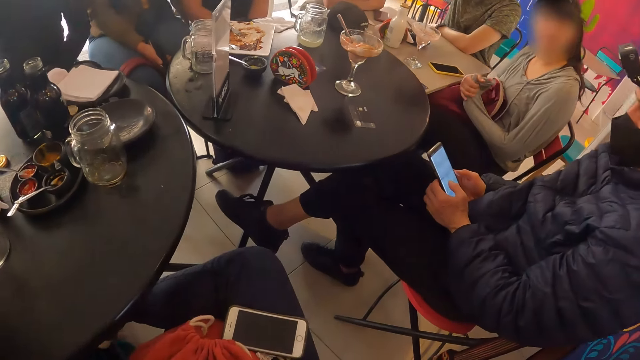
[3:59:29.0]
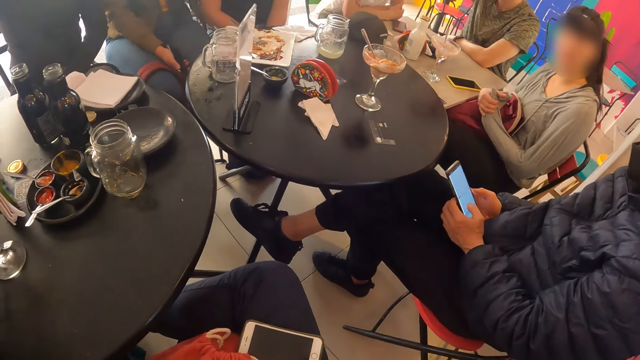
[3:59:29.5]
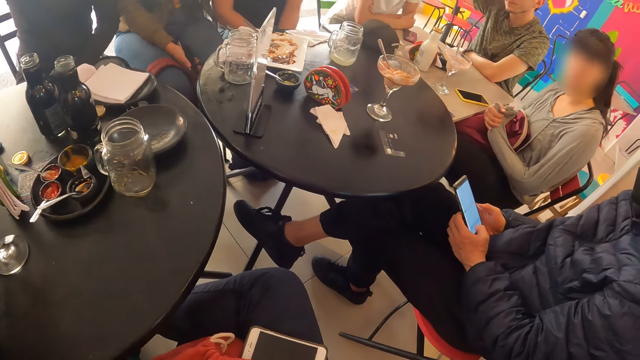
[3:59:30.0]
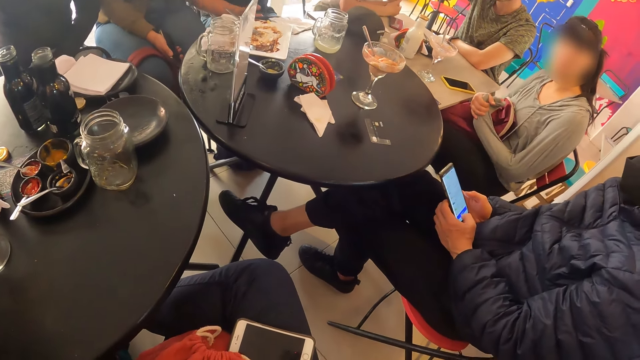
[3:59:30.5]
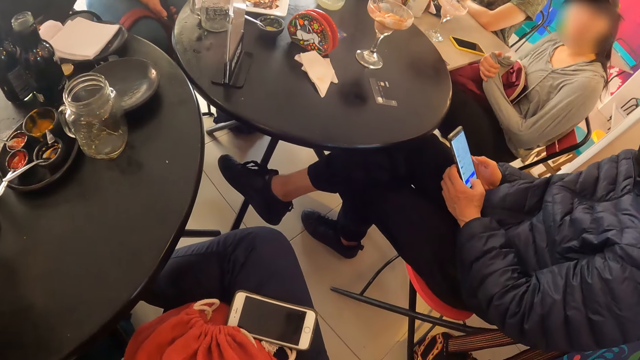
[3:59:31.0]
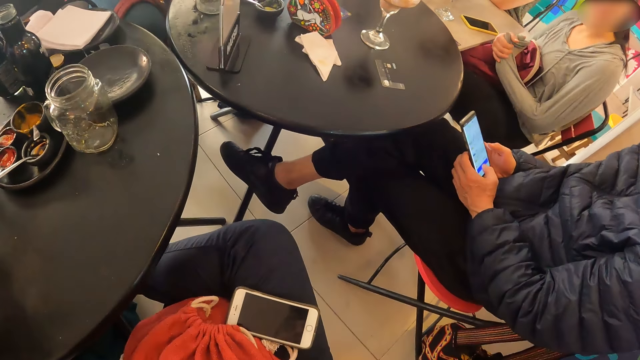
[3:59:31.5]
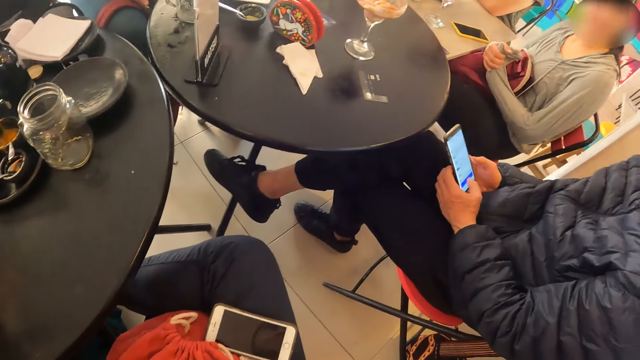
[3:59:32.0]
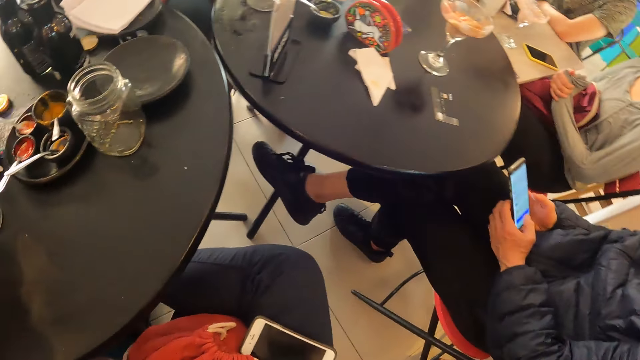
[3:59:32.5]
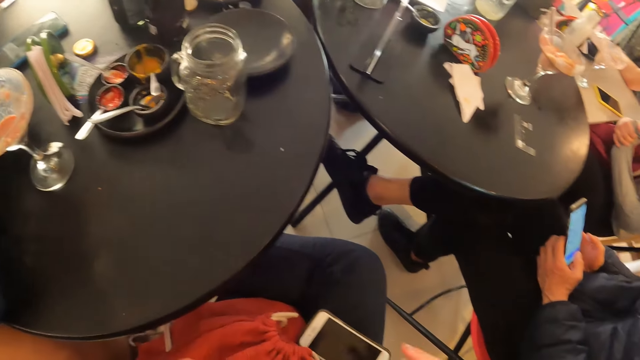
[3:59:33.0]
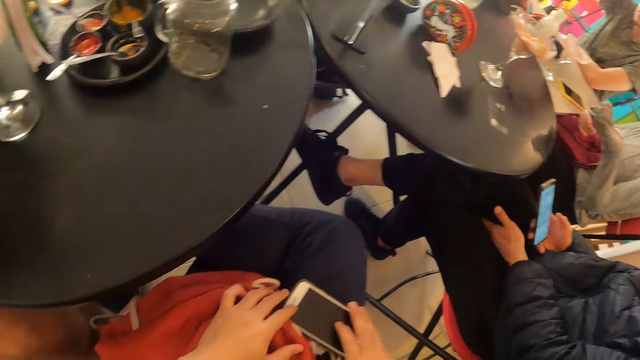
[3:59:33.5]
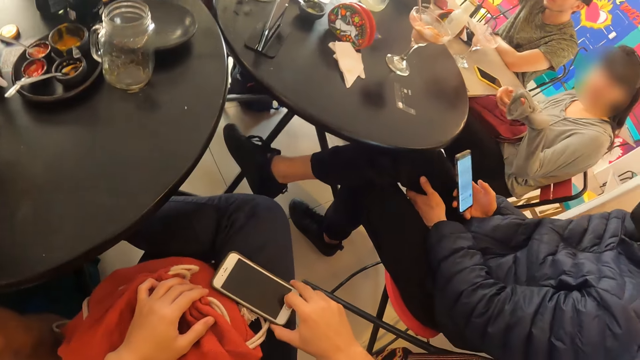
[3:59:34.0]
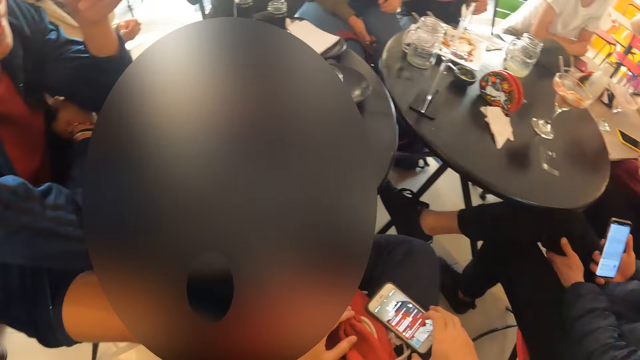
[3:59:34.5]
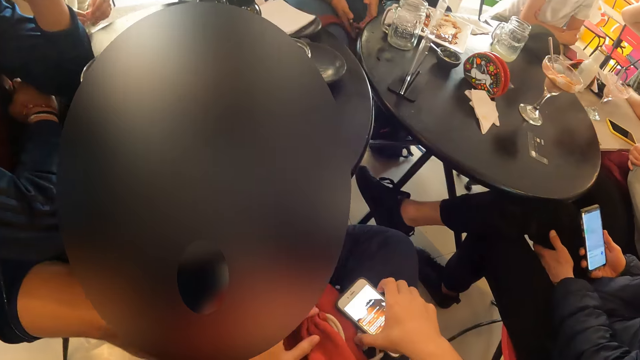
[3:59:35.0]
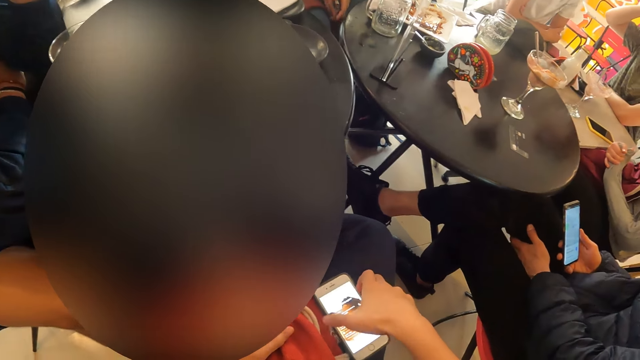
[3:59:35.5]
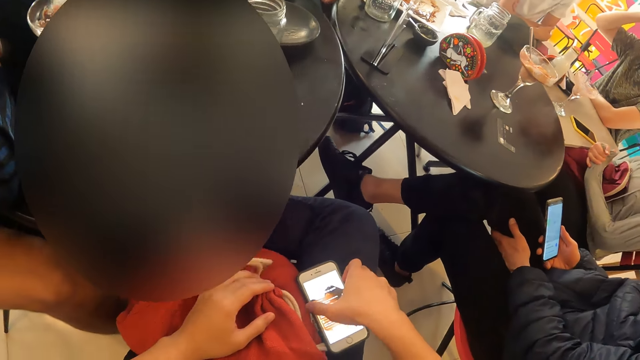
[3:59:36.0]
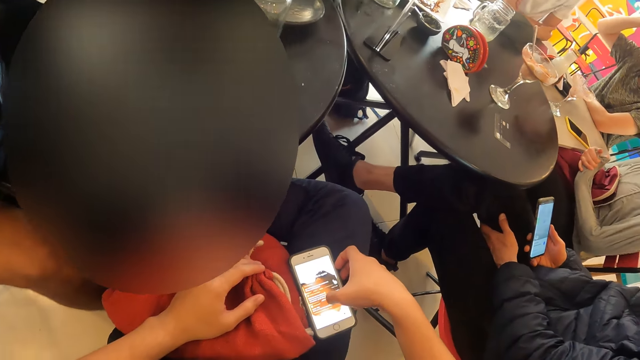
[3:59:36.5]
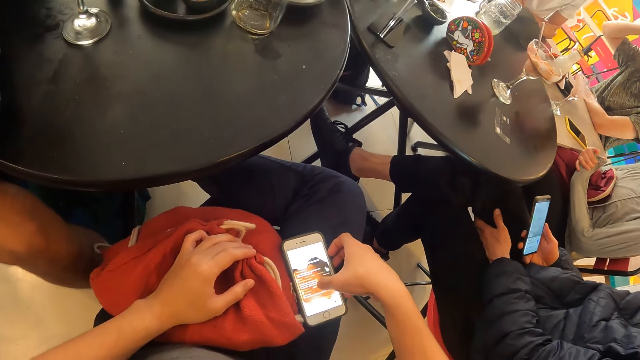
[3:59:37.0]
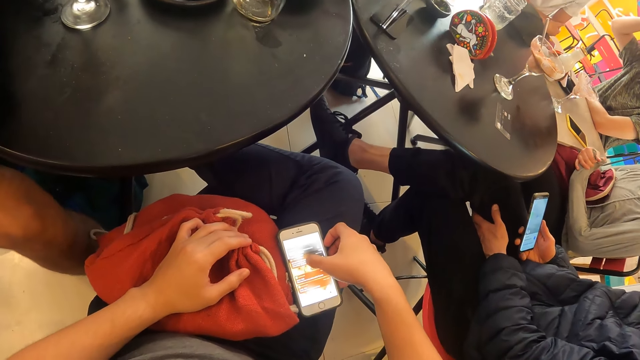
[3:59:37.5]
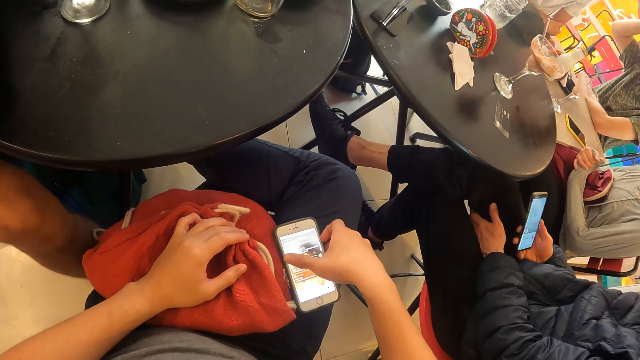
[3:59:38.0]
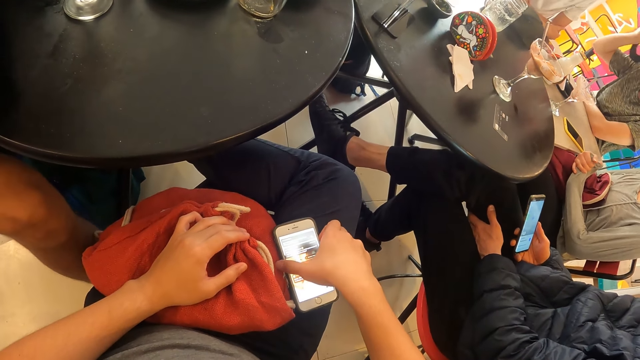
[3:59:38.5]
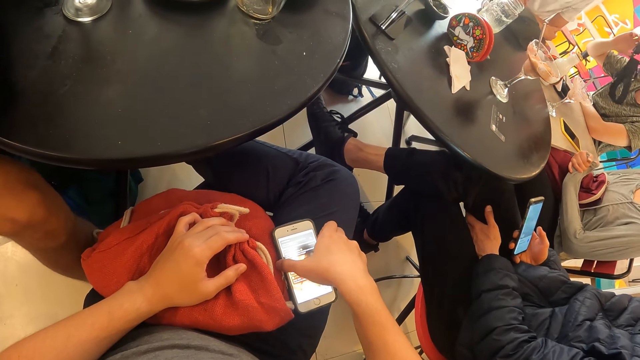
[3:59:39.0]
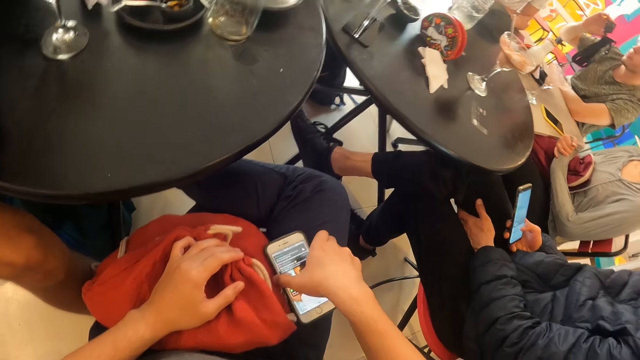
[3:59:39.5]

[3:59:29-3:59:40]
The camera wearer touches a phone on her right thigh with both hands. She operates the phone with her right hand.

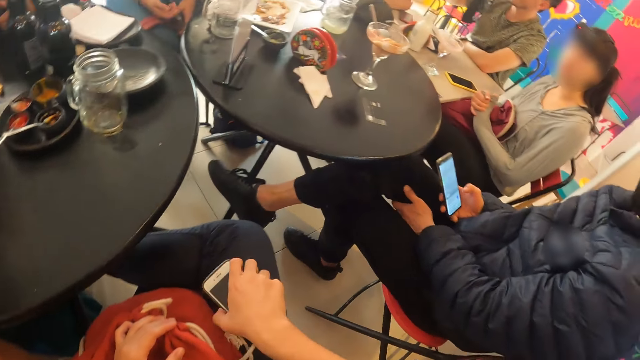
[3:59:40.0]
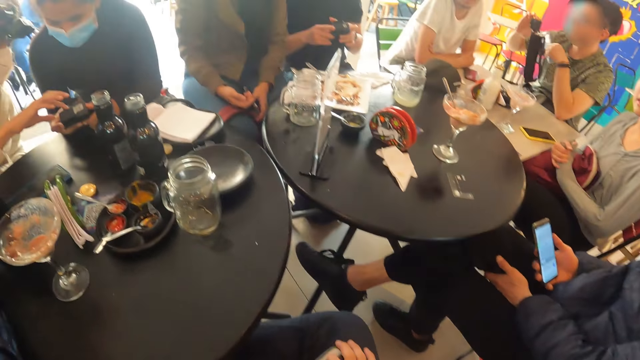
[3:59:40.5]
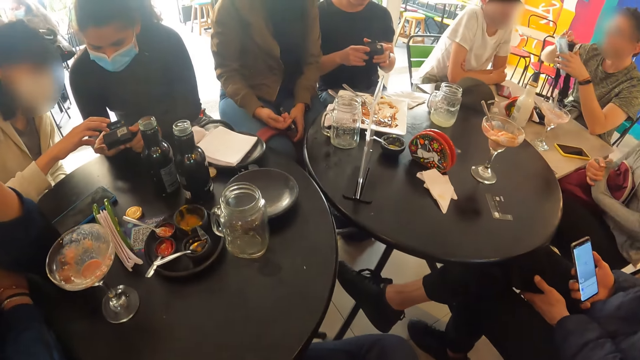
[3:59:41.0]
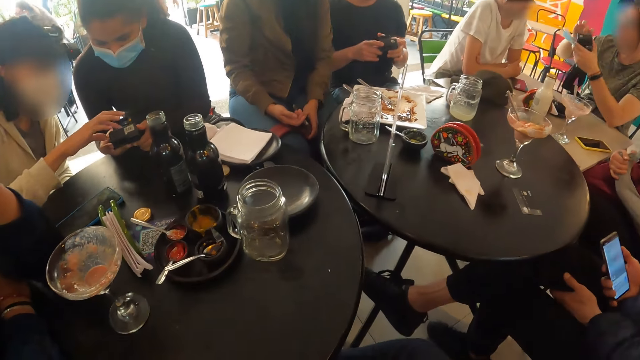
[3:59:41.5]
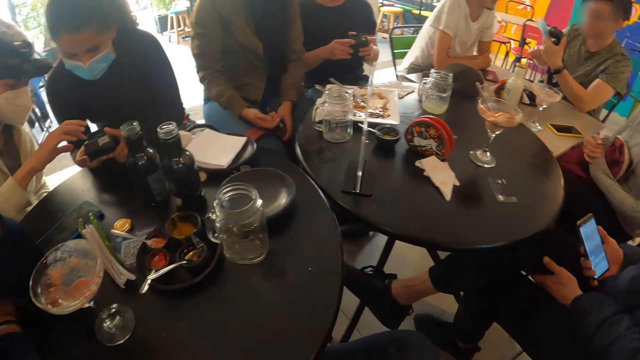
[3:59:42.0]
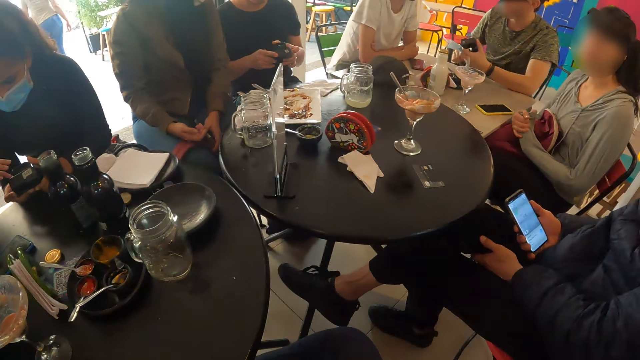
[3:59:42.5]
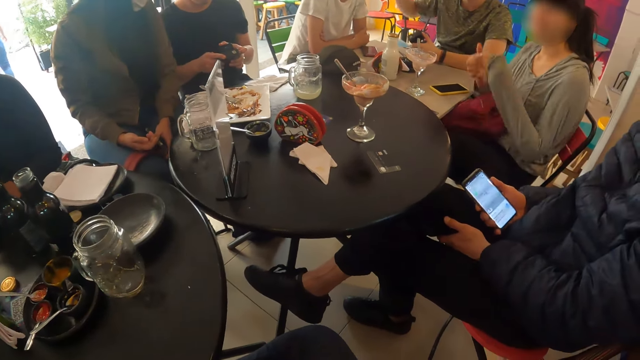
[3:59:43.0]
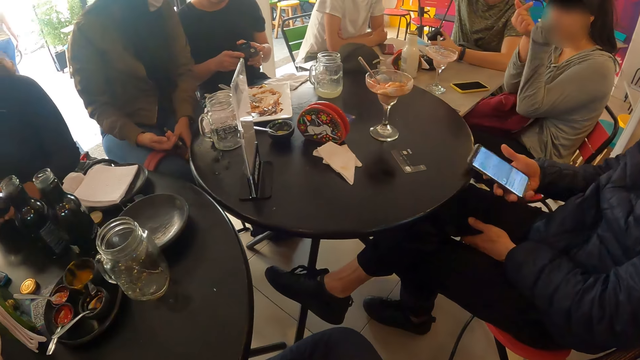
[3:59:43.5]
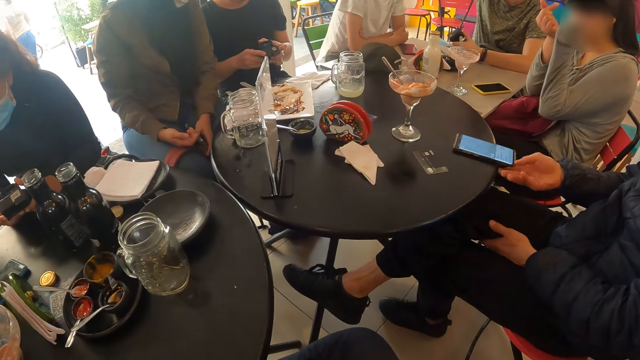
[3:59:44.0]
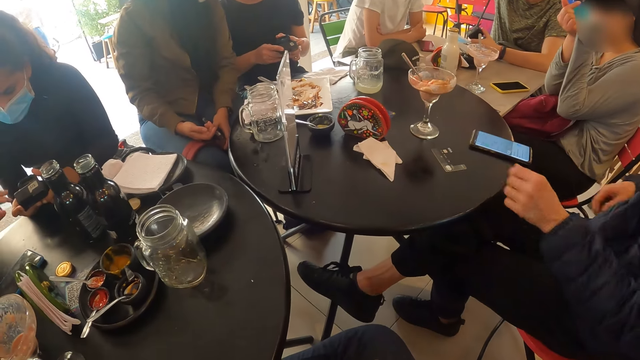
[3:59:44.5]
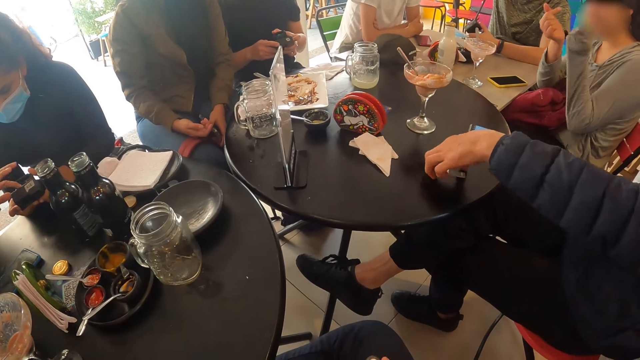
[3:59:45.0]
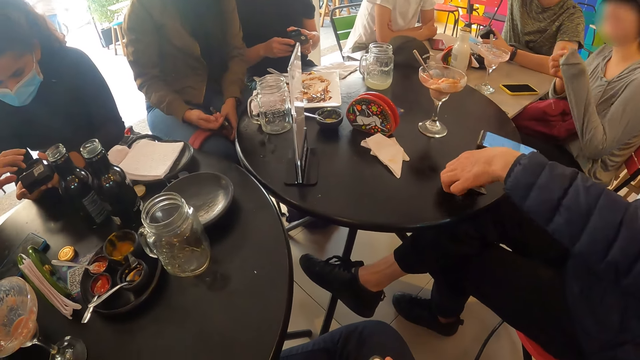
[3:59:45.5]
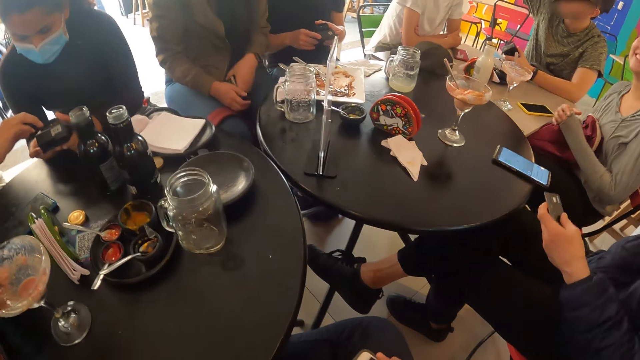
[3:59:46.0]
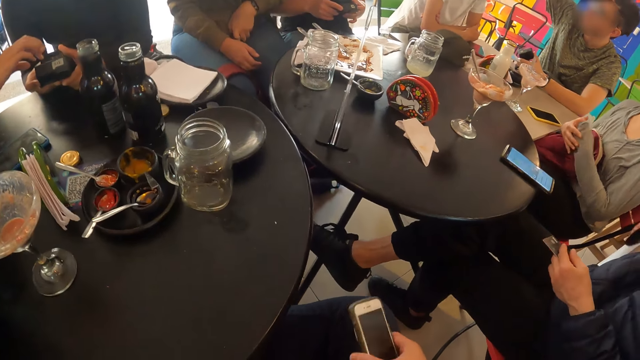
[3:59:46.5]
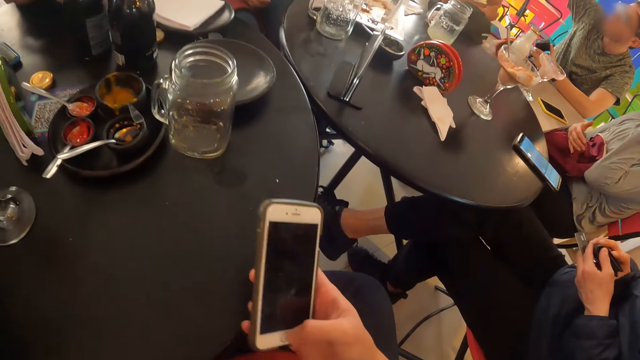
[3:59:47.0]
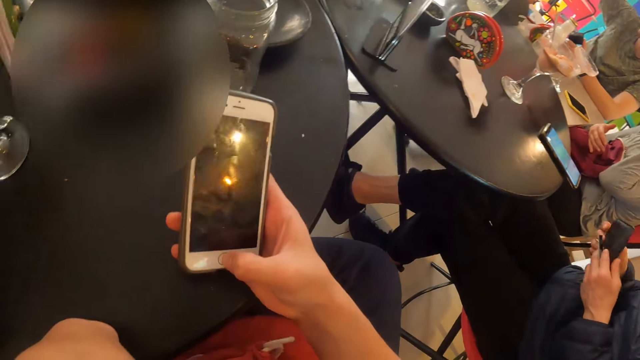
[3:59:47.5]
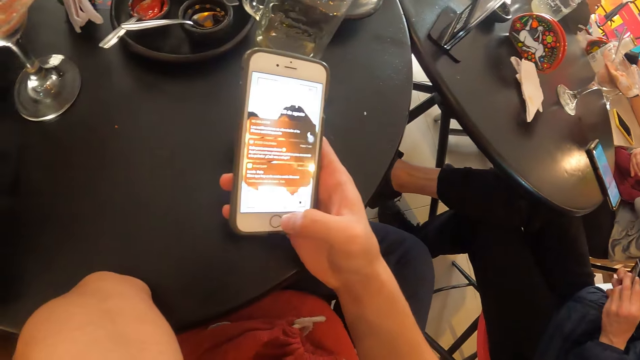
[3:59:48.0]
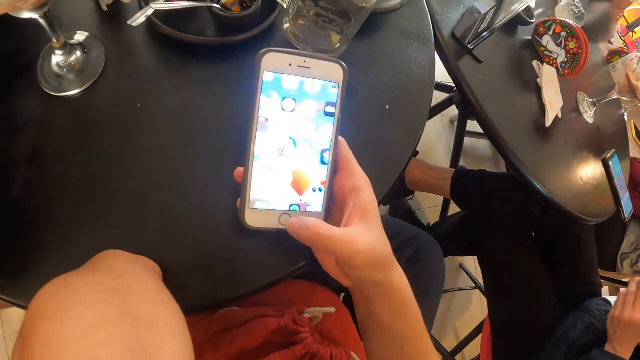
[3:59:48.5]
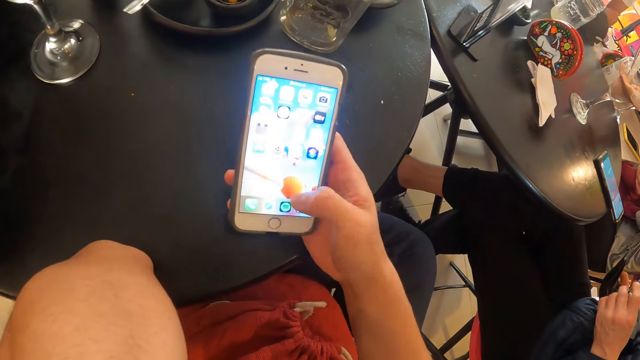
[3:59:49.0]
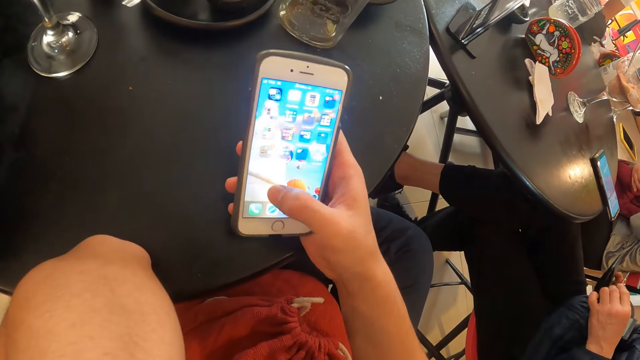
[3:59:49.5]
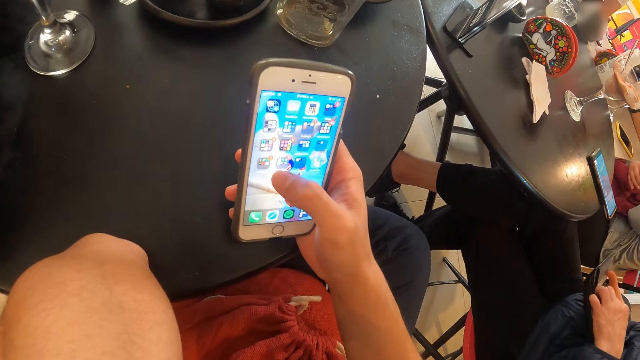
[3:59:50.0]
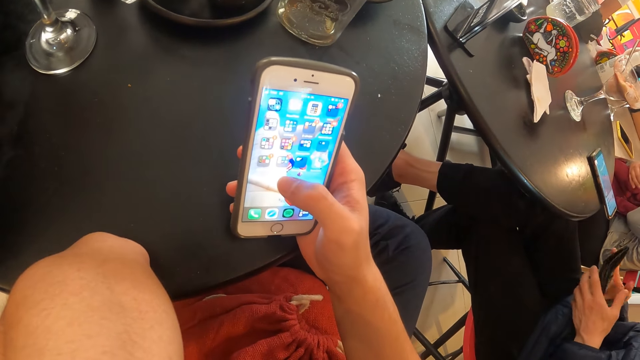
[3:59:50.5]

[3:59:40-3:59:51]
The camera wearer repositions the phone on her right thigh with her right hand. She locks the phone. A woman interacts with another woman. The first woman operates the camera in the other woman's hands. A man holds the camera with both hands. The man holds the camera with his right hand. Another man drops the phone on the table with his right hand. The other man picks up the ATM card from the table with his right hand. The camera wearer picks up the phone from her right thigh with her right hand. The other man opens a wallet with both hands. The camera wearer rests her right hand on a table. She operates the phone in her right hand. The other man puts the ATM card in the wallet with both hands.
